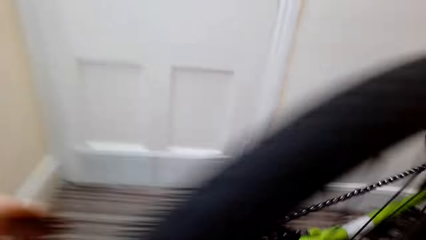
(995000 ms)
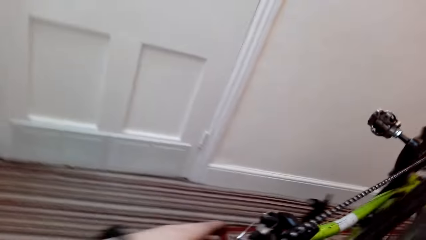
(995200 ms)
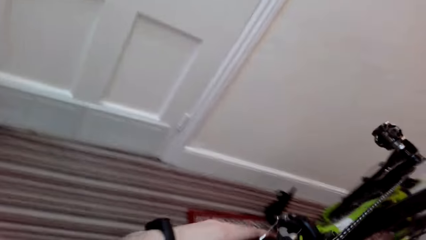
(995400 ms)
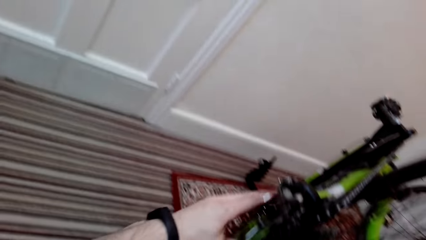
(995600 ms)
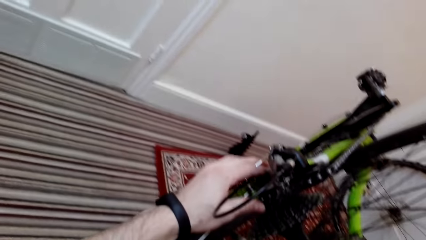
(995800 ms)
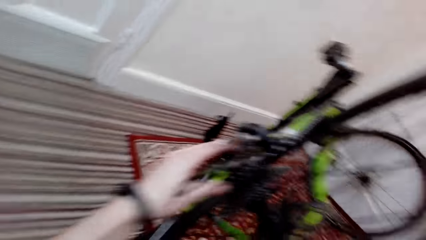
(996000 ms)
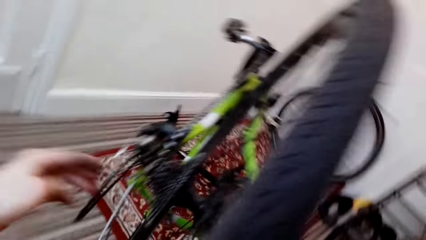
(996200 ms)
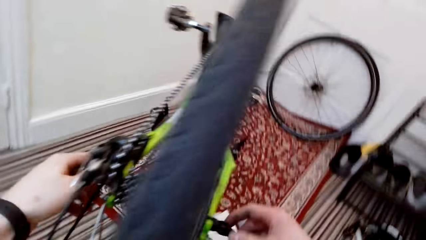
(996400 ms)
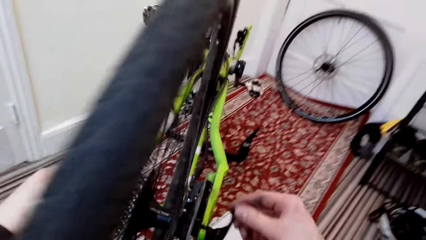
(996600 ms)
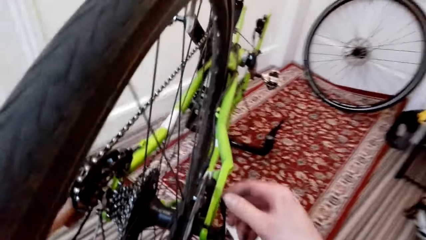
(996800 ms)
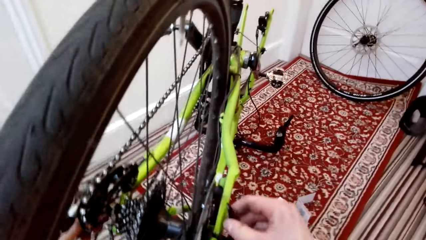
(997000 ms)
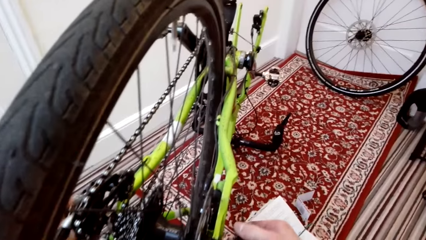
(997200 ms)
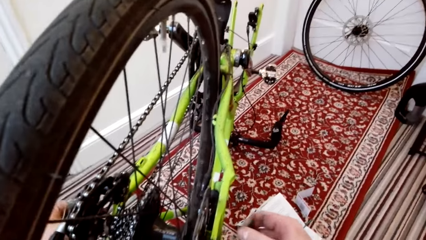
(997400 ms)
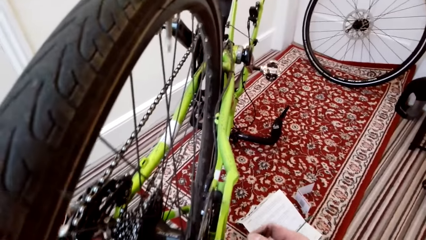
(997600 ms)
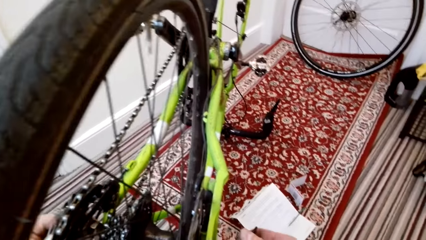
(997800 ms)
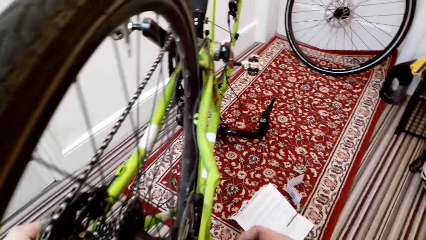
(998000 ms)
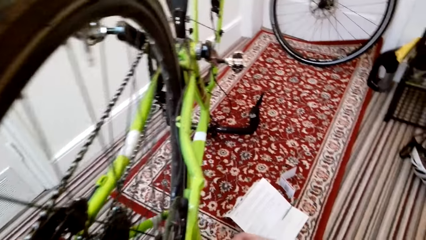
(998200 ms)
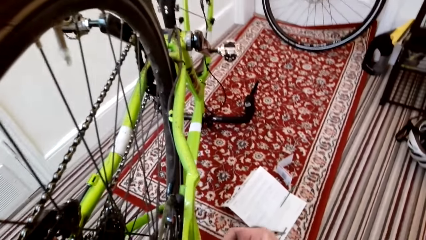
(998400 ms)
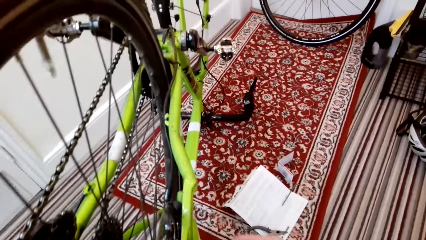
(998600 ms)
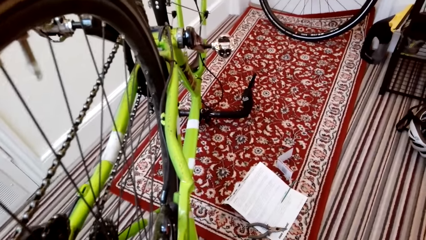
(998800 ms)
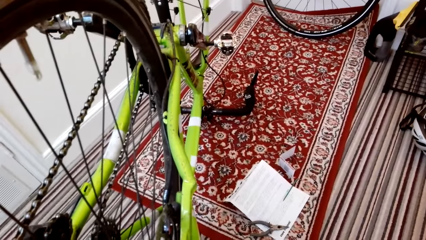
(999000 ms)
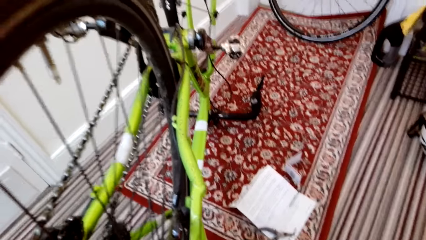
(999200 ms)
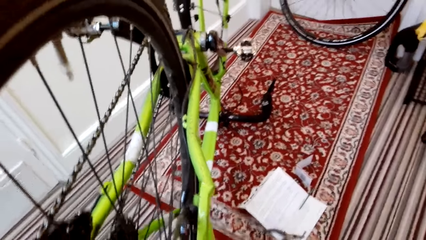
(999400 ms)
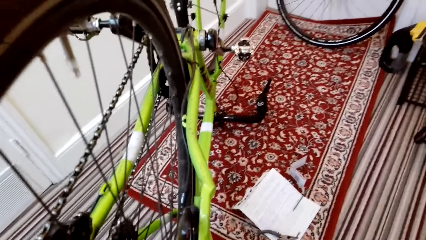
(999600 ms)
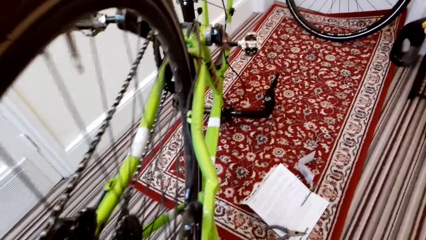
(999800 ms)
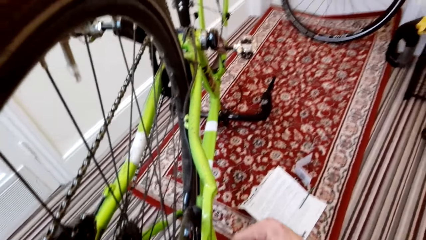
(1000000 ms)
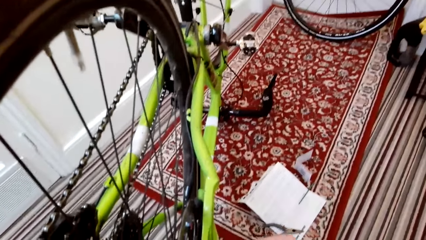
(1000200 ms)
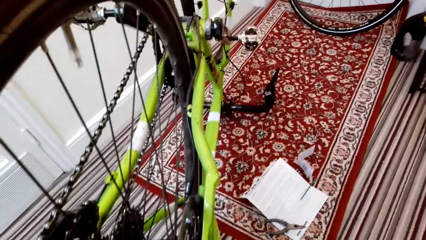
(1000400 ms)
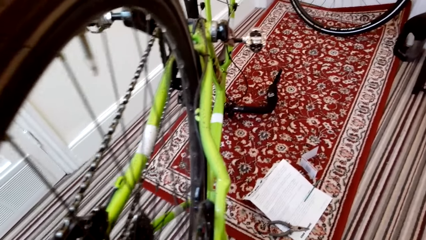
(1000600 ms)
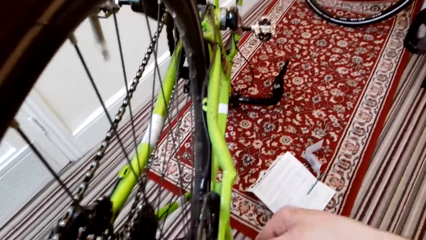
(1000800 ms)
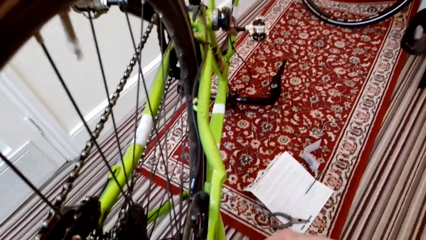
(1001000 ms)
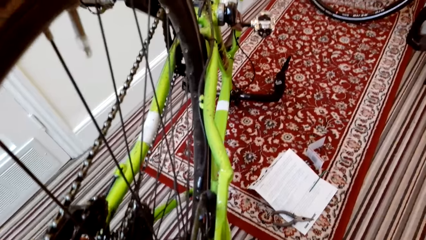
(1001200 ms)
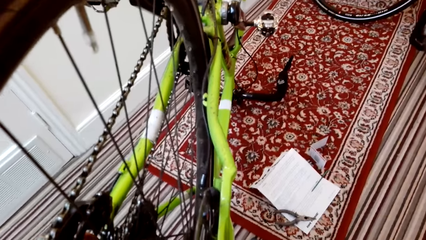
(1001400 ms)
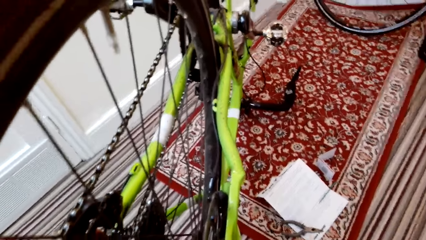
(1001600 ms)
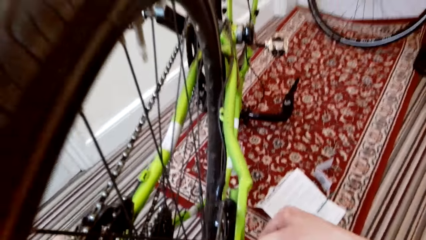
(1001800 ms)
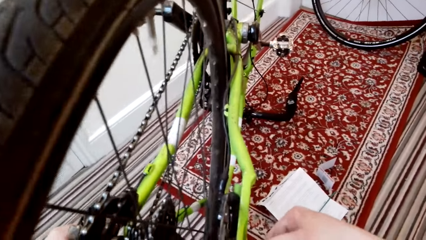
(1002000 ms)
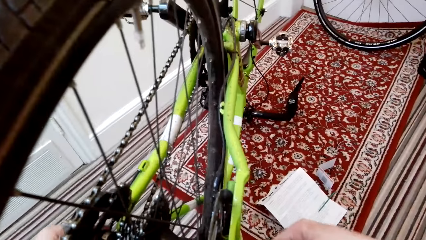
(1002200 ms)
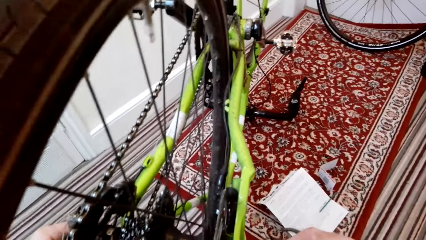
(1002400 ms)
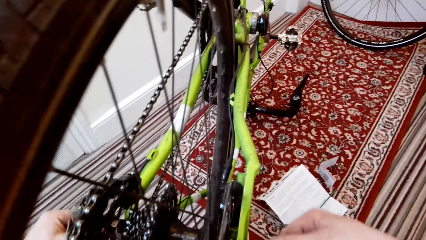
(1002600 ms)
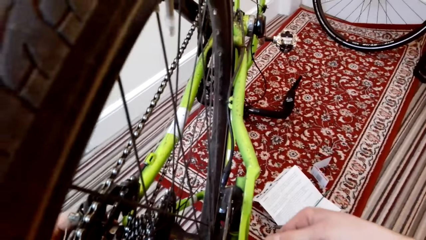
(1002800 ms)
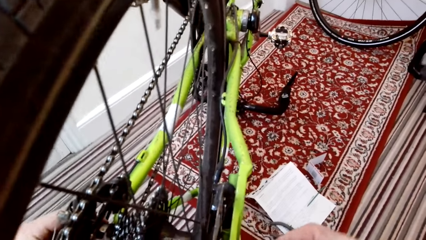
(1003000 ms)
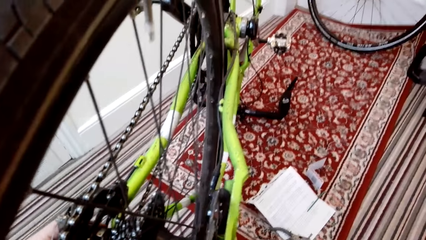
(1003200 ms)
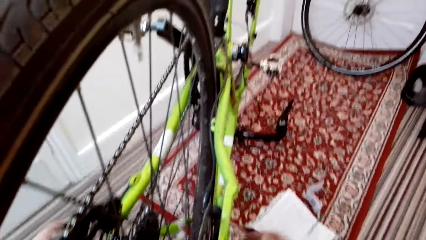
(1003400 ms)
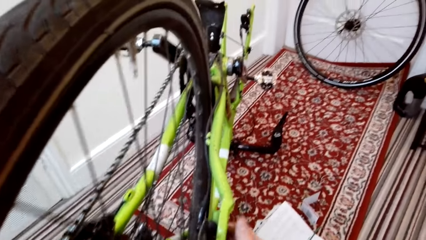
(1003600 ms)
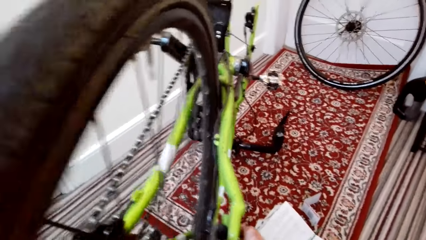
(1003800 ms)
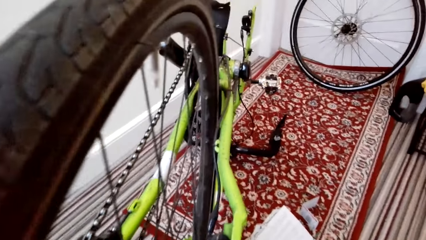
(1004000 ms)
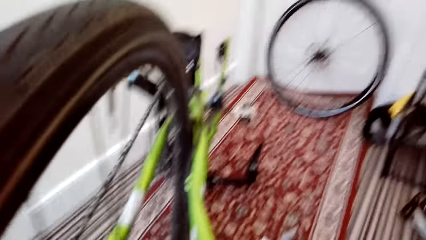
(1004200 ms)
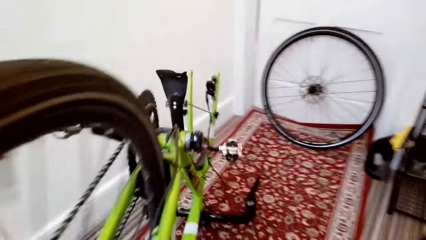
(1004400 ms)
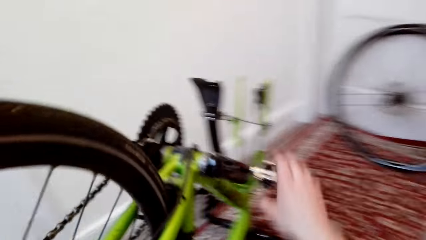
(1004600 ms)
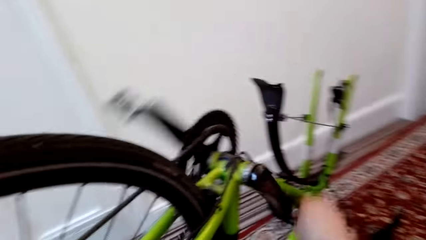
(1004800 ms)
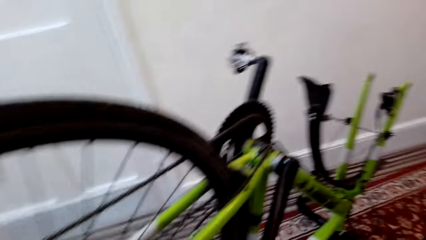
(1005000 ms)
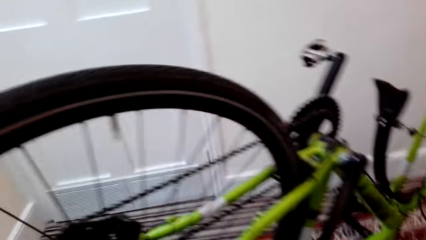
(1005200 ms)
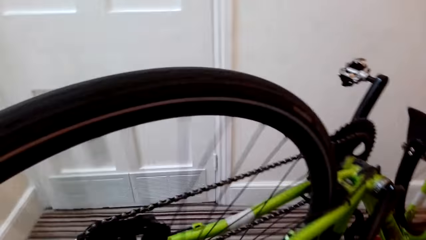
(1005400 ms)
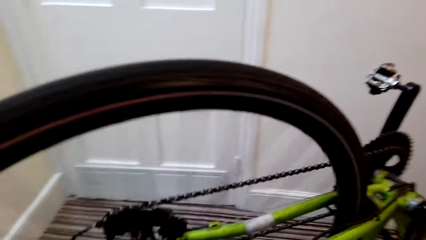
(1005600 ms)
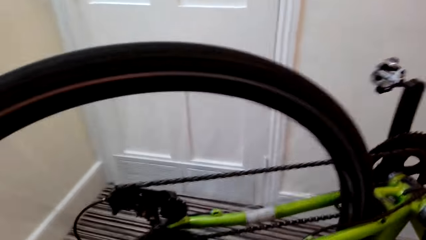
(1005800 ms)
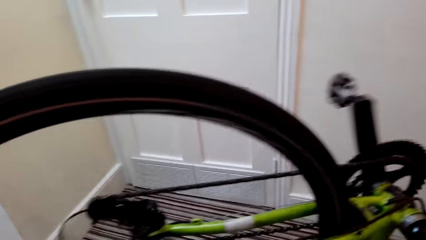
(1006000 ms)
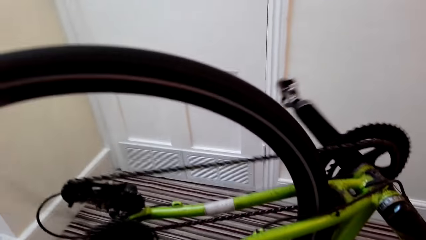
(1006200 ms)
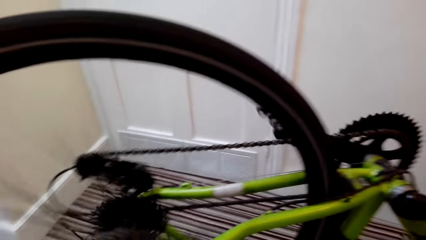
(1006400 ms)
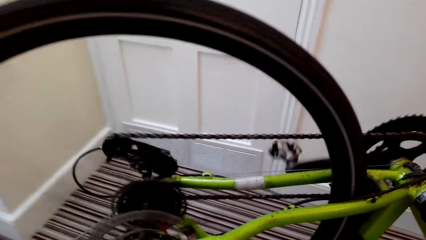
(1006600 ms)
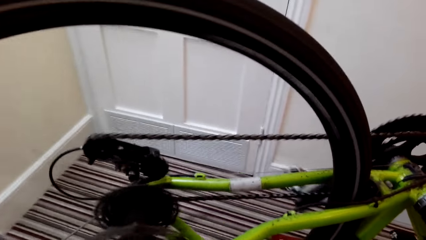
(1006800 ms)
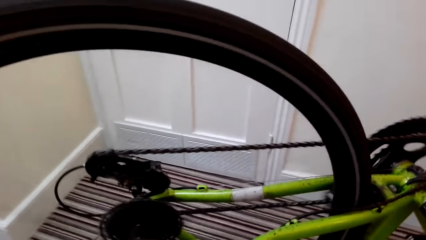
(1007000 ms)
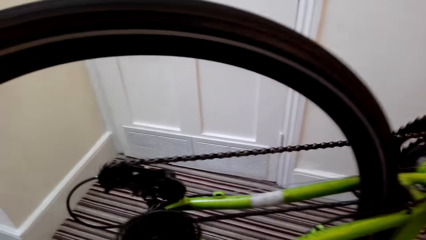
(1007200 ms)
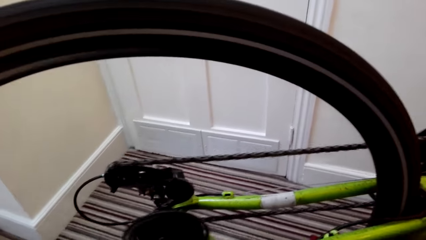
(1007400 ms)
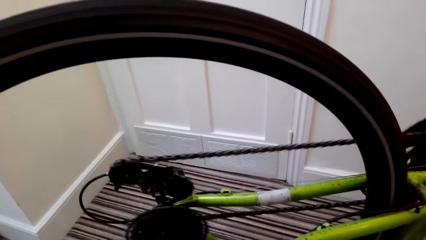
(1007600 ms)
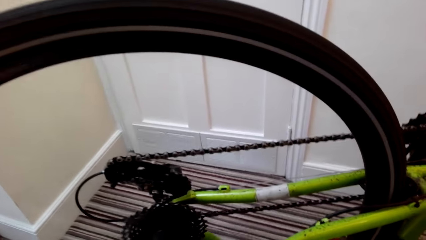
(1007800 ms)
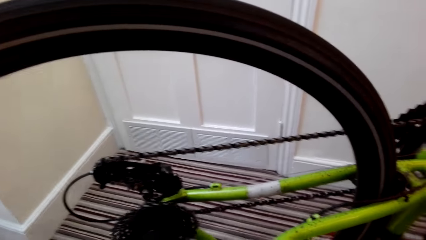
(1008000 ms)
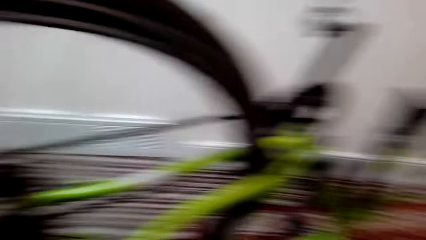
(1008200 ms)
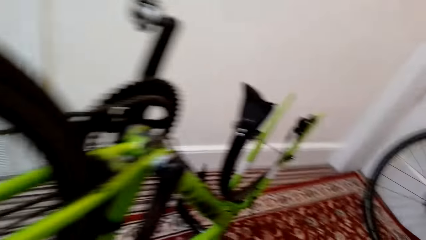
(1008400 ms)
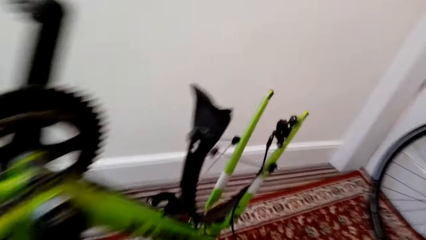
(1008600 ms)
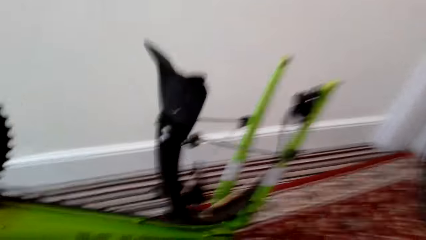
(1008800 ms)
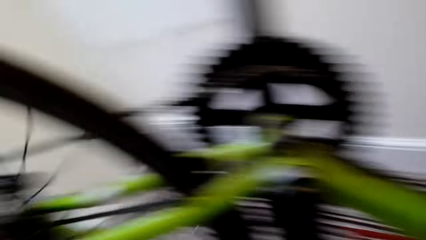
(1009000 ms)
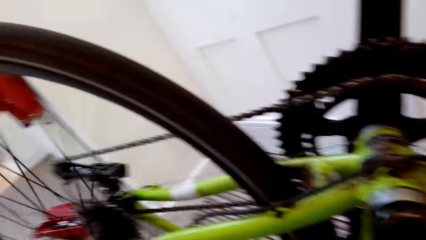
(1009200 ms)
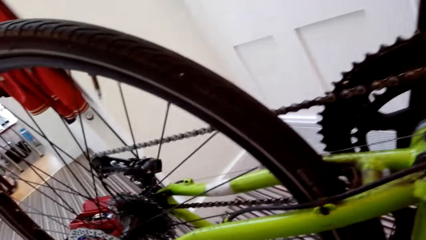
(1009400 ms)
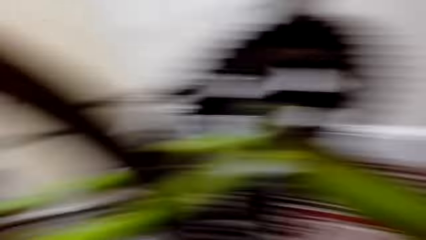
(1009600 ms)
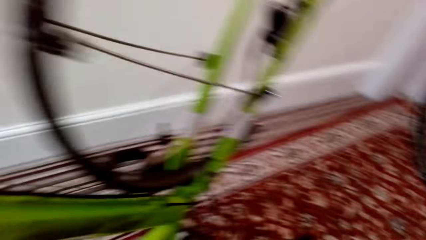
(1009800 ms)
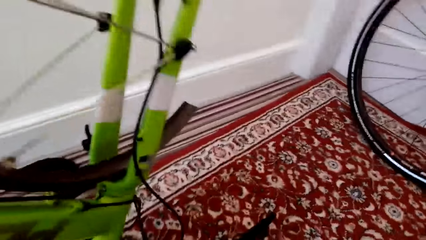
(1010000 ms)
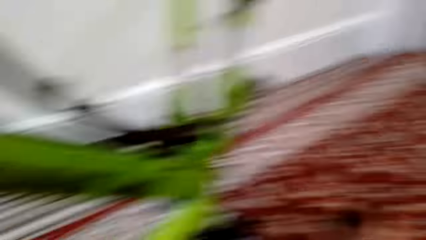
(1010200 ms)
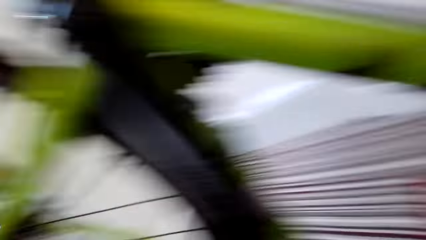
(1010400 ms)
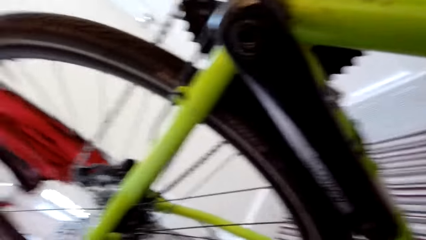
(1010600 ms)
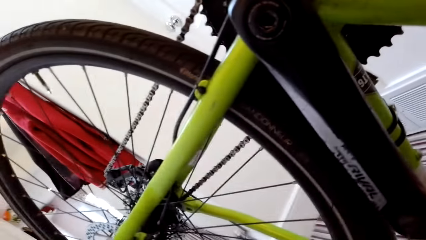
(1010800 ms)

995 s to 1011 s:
The camera wearer adjusts a part using their hands. They rotate the bicycle tire using the pedals.
